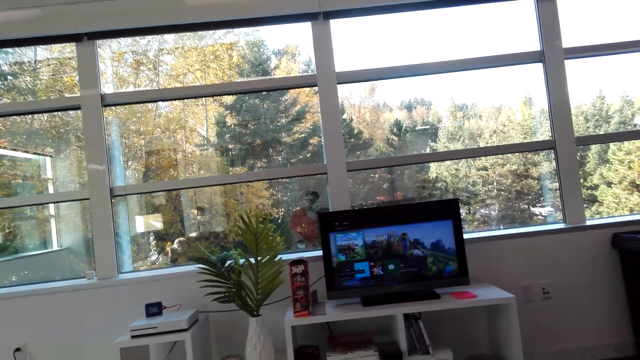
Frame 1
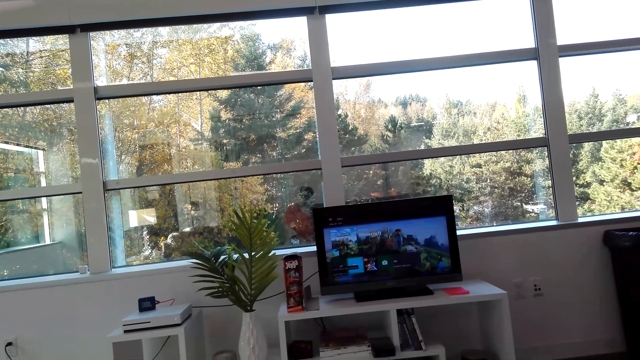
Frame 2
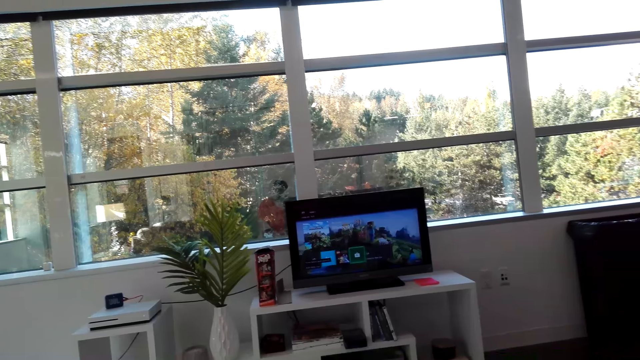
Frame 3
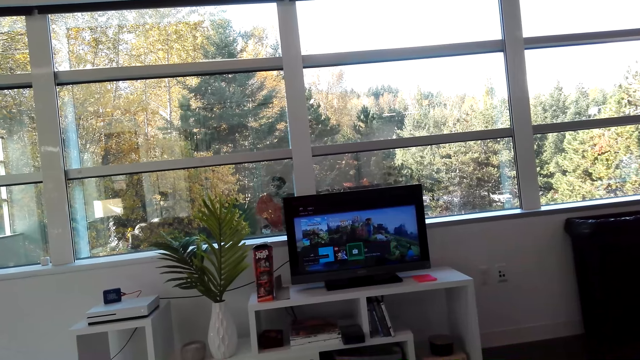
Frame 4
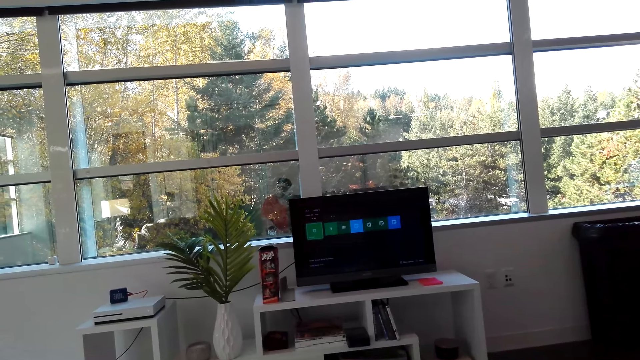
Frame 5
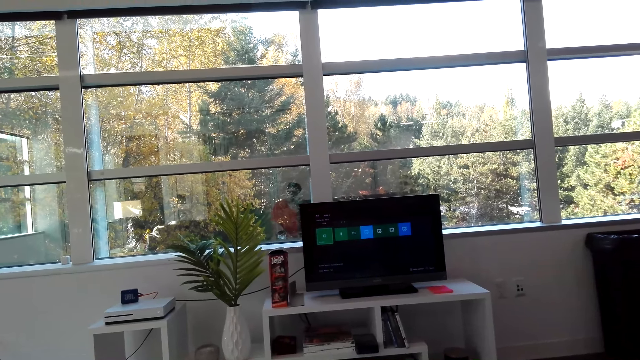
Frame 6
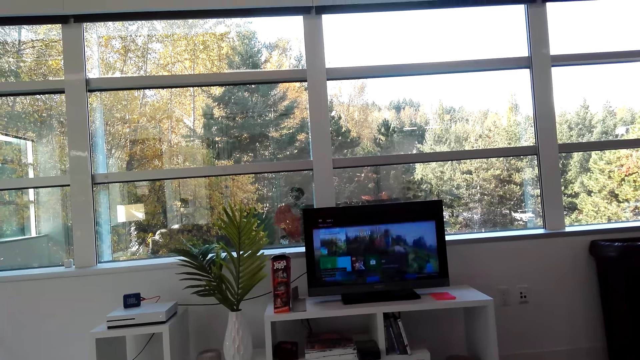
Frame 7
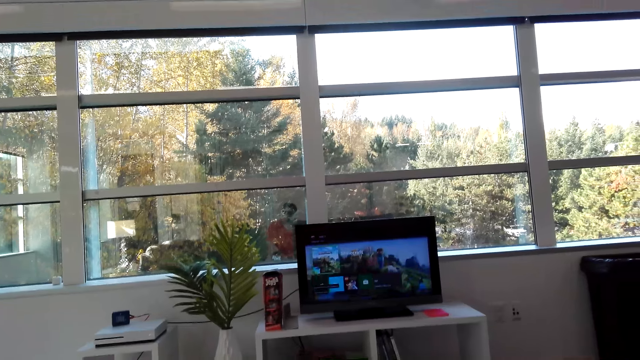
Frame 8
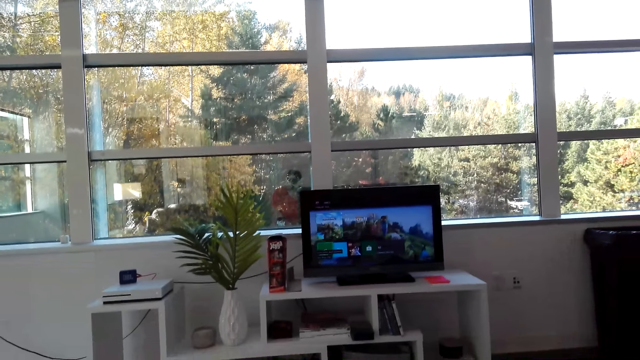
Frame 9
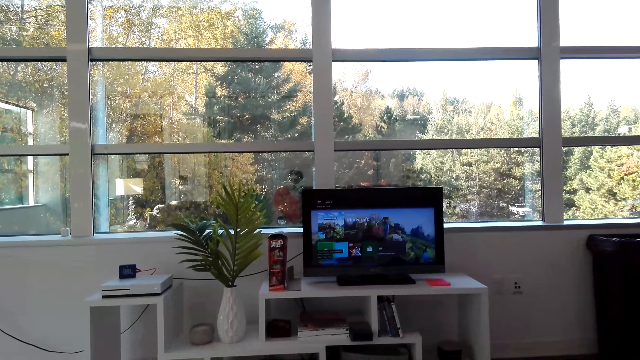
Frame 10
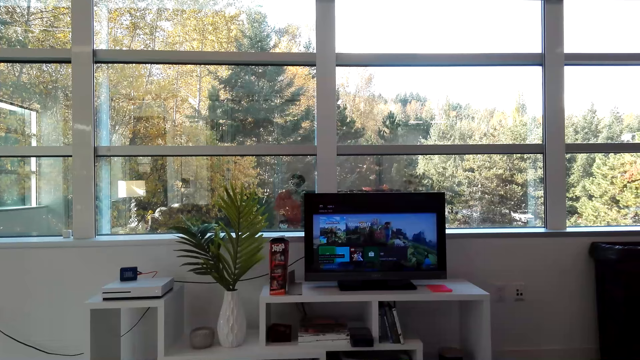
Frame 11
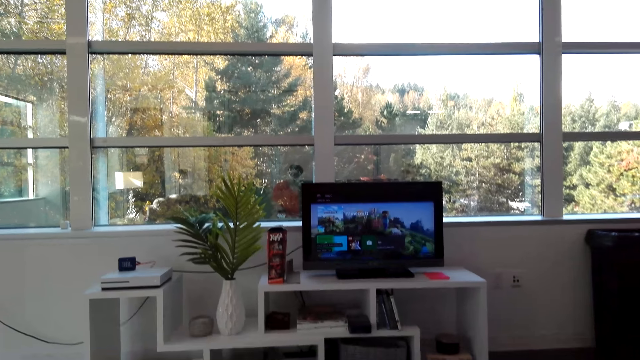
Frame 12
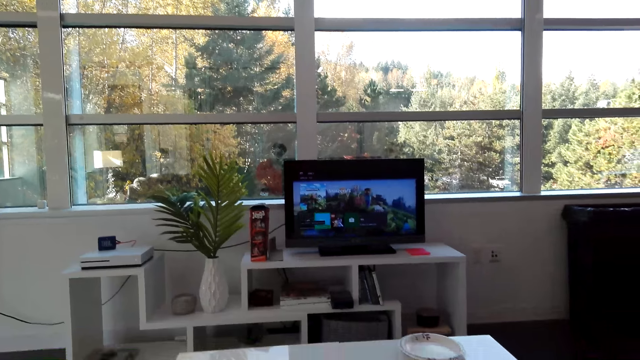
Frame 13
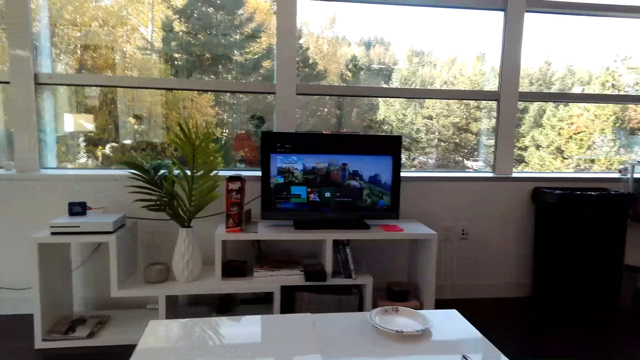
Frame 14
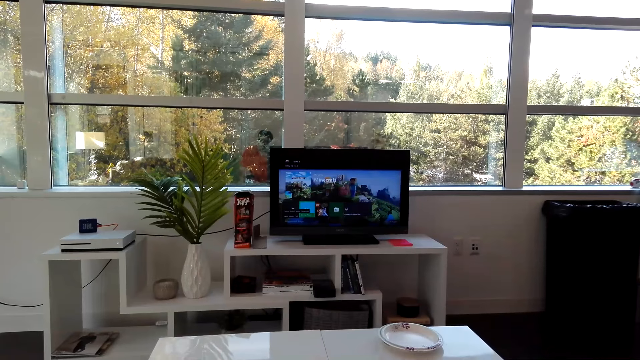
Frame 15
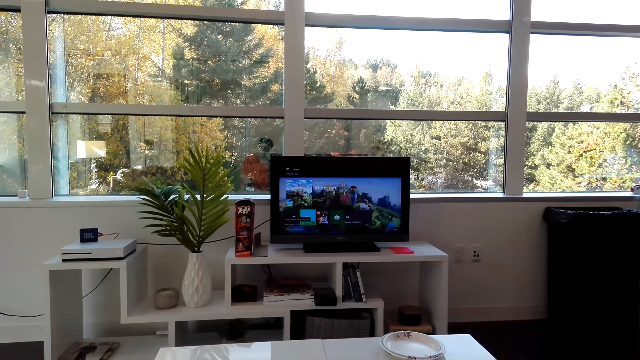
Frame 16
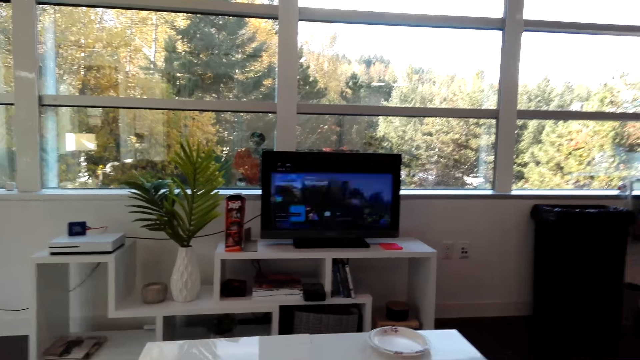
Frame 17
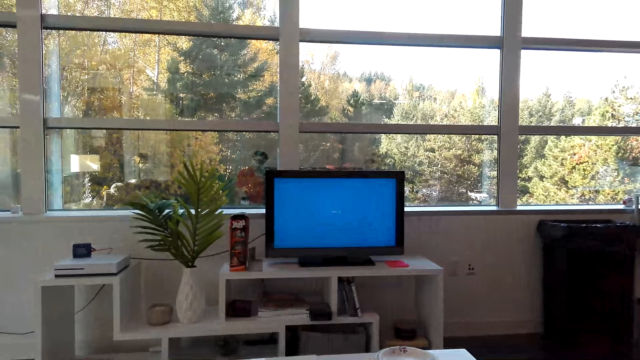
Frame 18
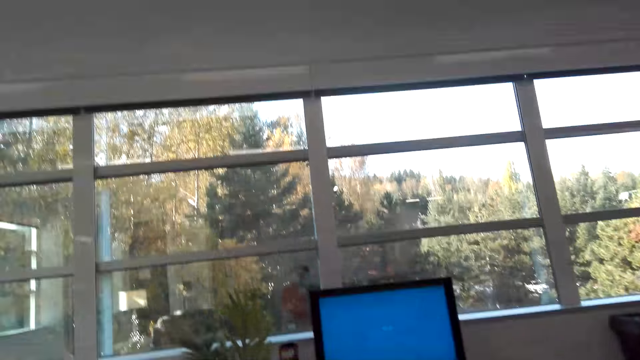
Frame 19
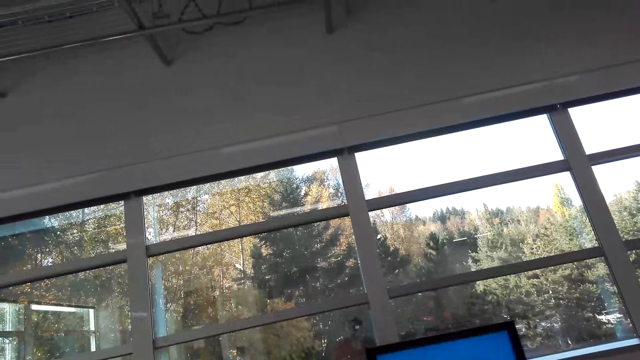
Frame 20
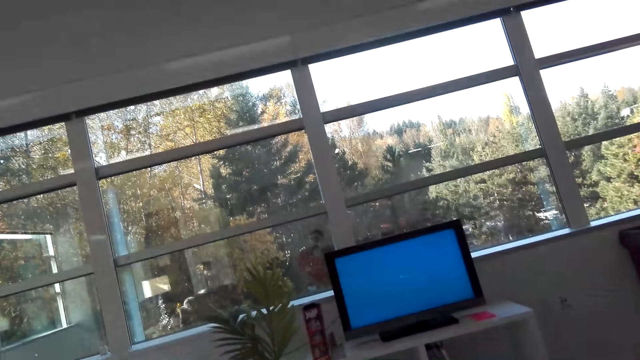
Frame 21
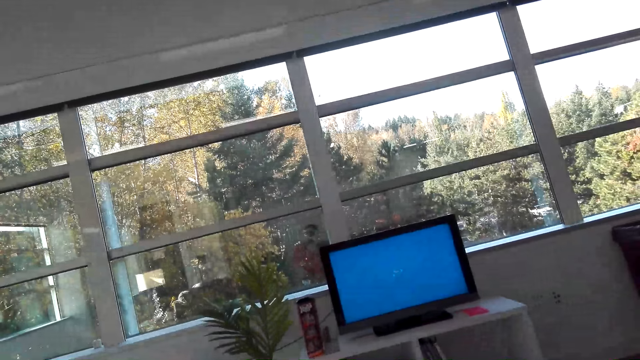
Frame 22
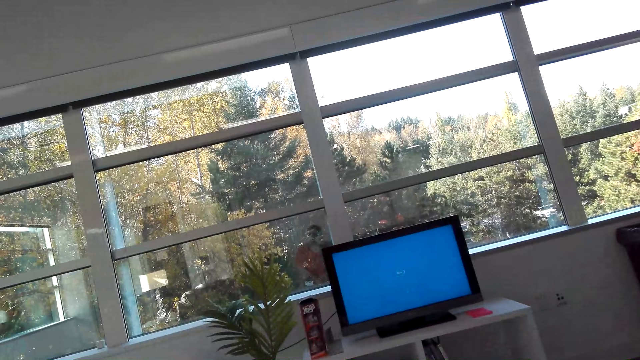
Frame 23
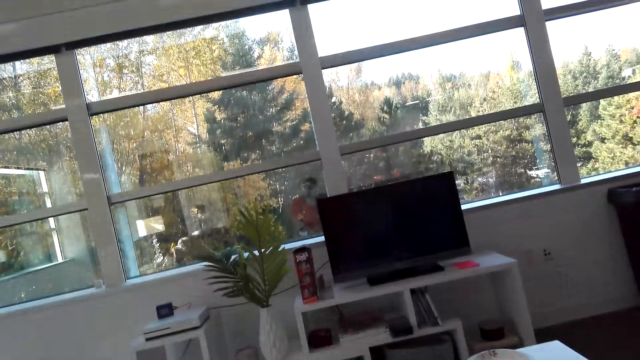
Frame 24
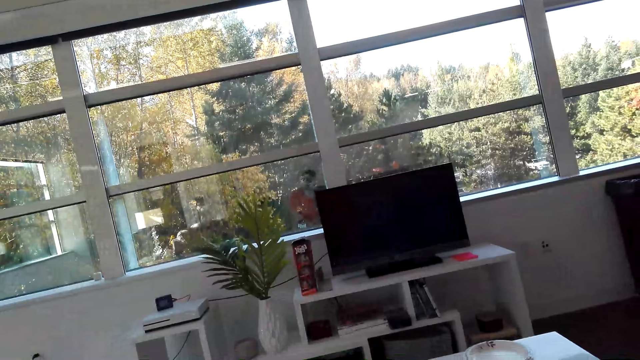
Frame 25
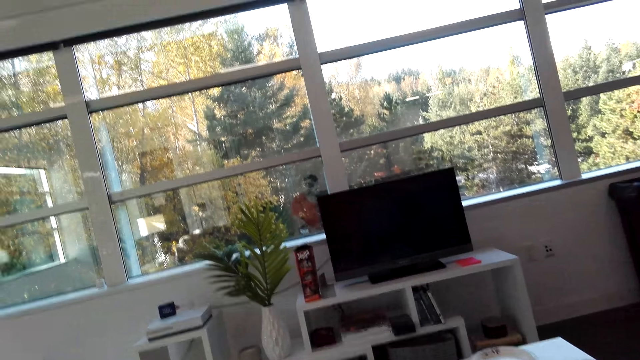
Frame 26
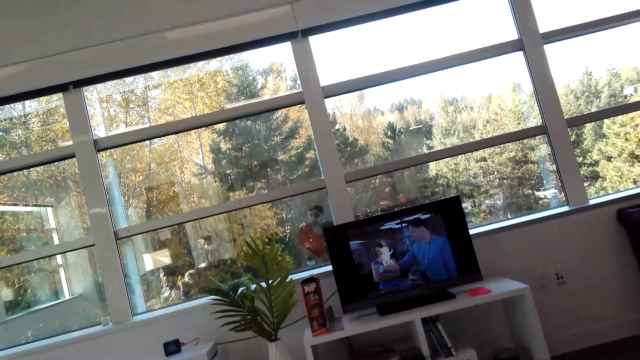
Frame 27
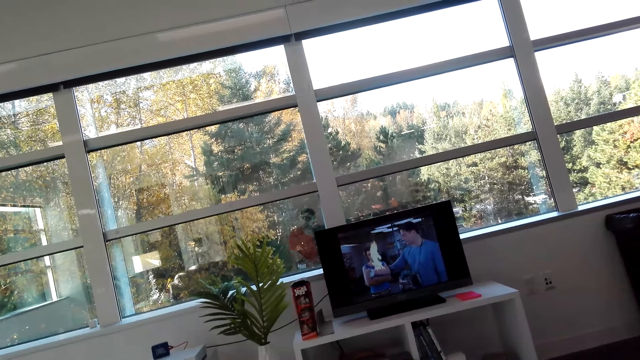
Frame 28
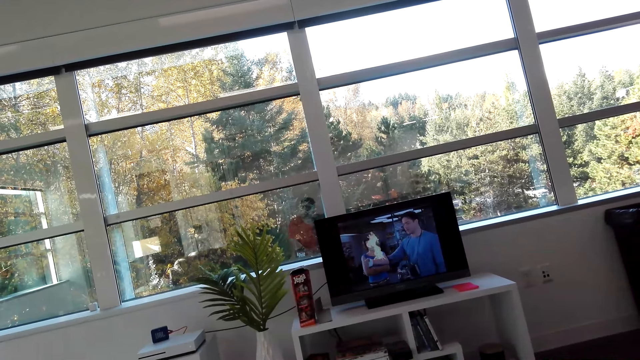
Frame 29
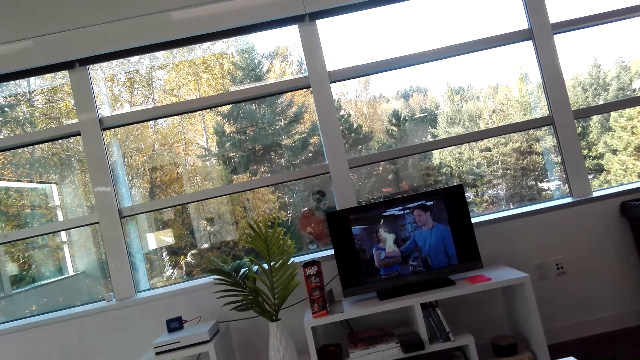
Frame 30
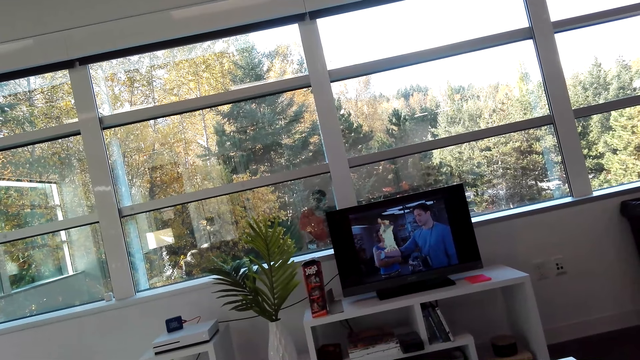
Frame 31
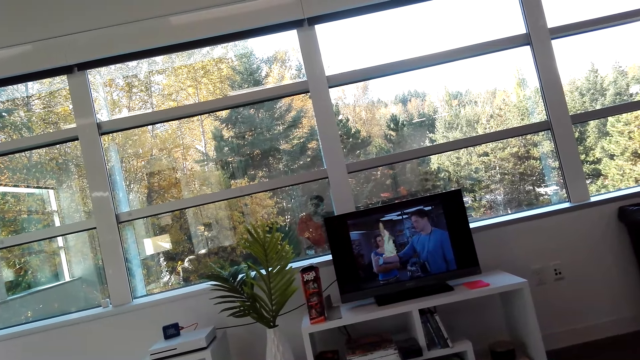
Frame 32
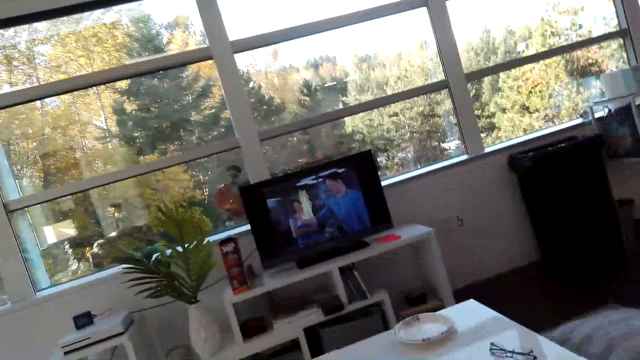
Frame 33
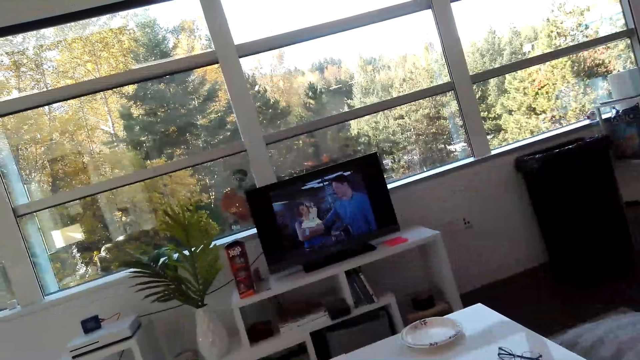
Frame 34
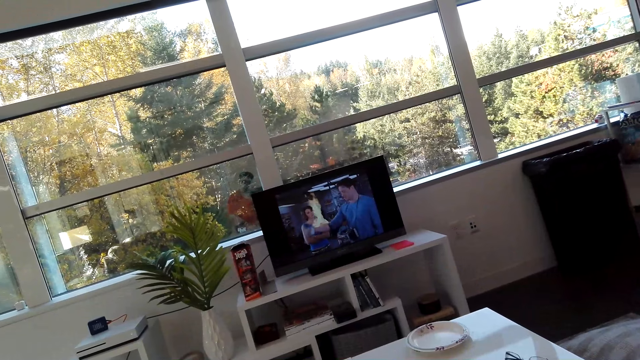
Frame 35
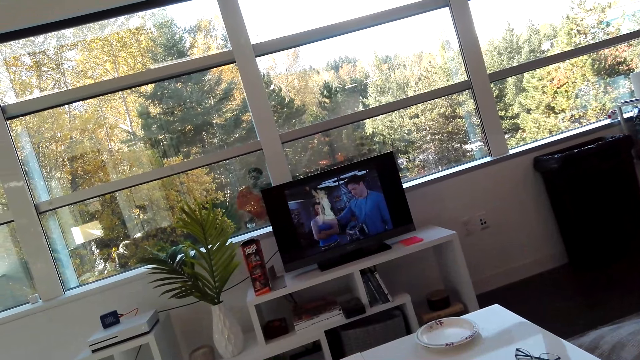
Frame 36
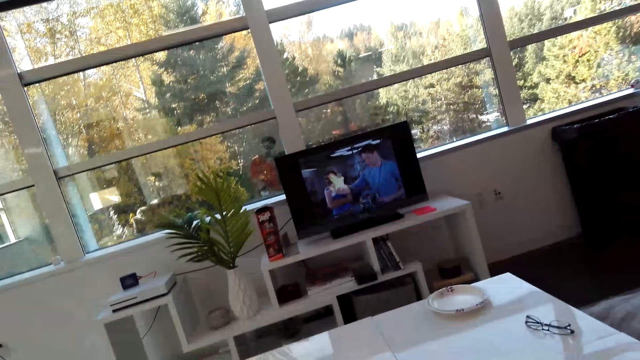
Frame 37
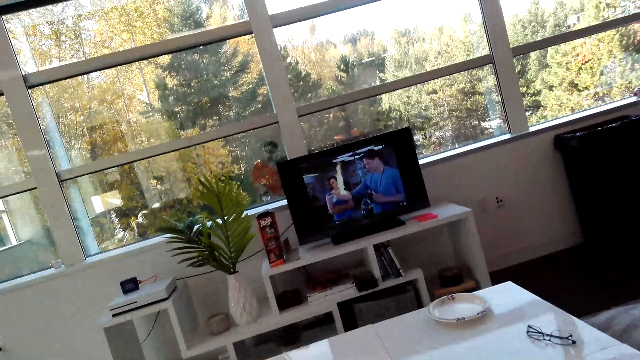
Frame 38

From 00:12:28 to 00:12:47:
The camera wearer watches the movie on the television.

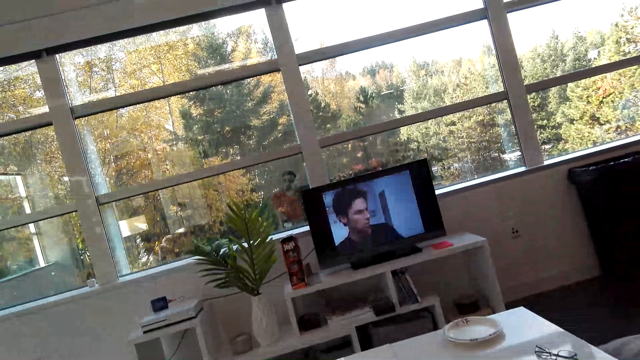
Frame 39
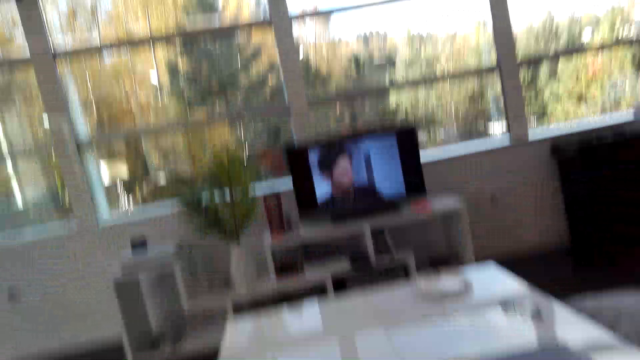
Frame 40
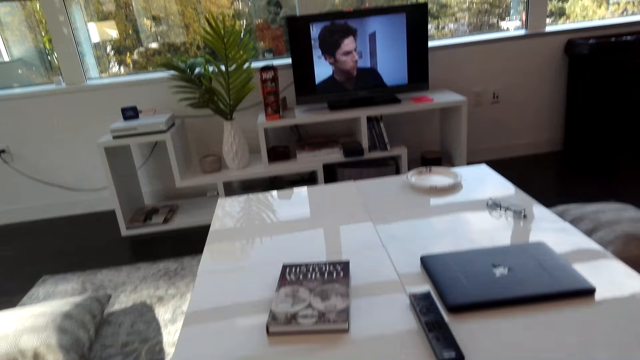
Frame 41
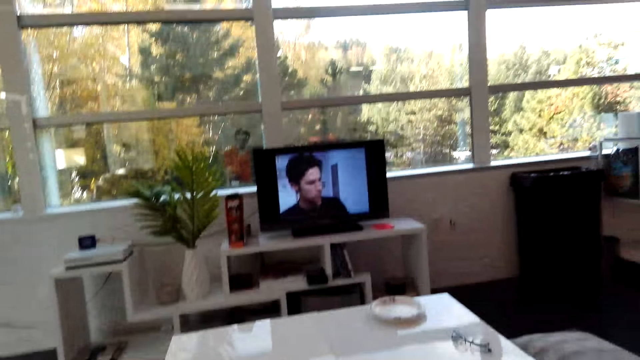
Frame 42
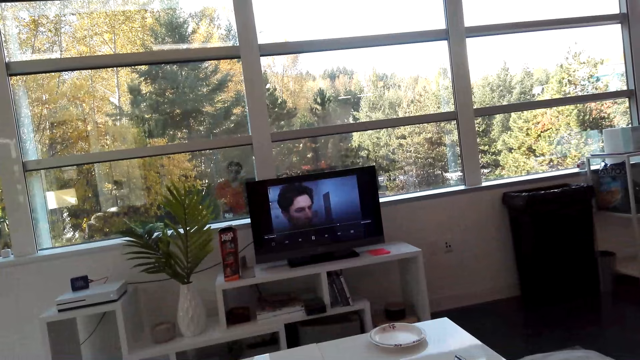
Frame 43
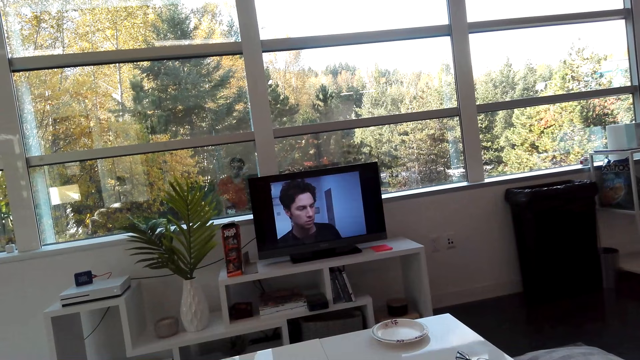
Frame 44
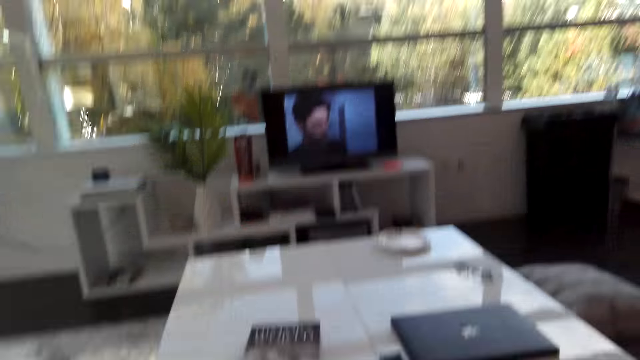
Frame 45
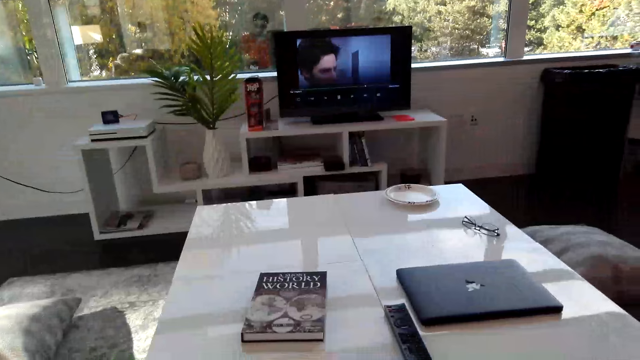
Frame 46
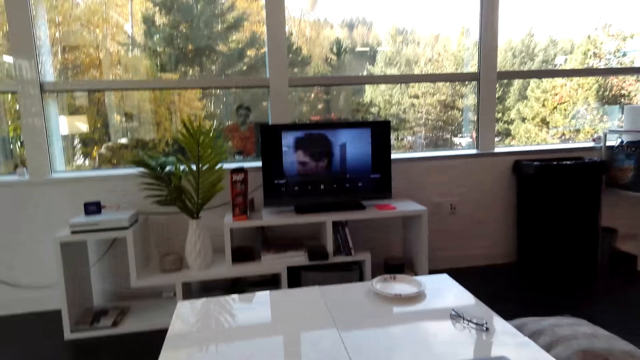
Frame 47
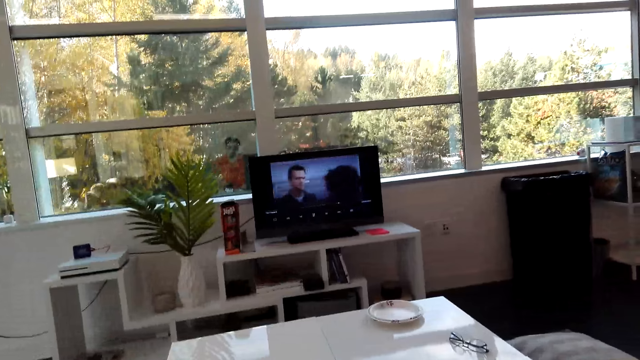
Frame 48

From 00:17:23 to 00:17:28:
The camera wearer operates the television.
